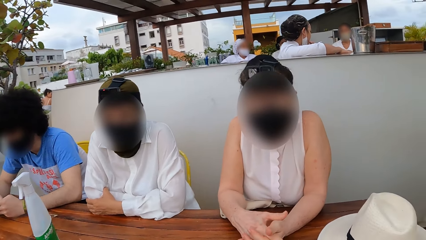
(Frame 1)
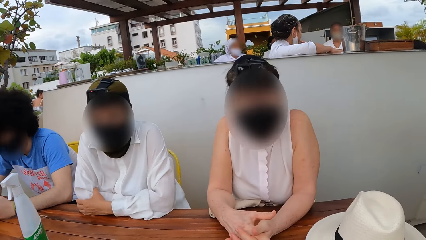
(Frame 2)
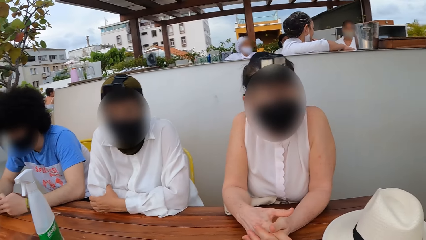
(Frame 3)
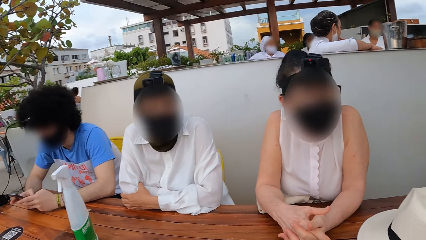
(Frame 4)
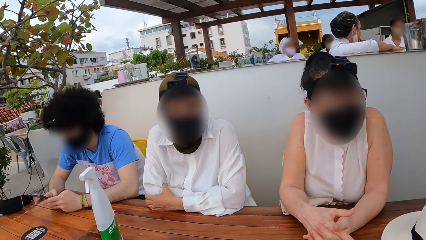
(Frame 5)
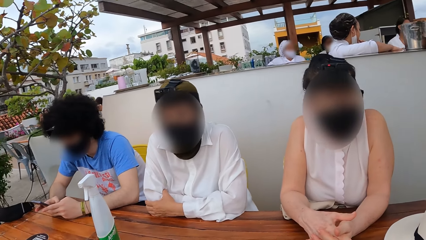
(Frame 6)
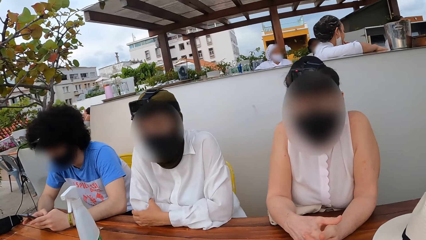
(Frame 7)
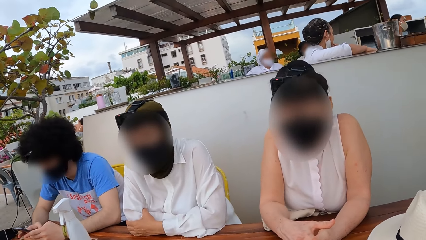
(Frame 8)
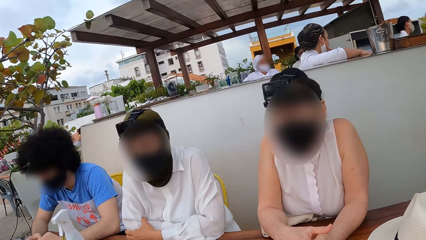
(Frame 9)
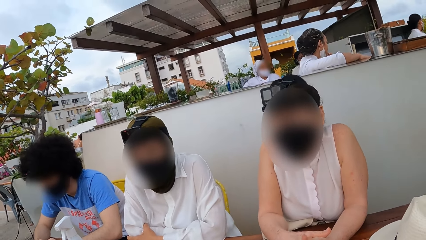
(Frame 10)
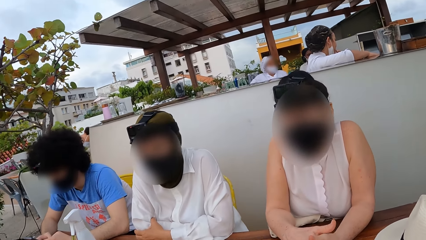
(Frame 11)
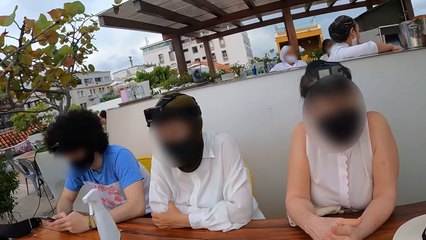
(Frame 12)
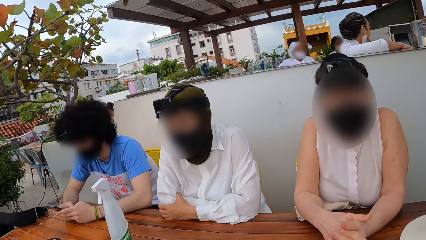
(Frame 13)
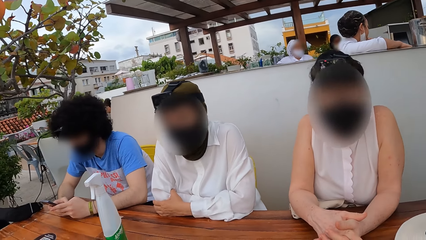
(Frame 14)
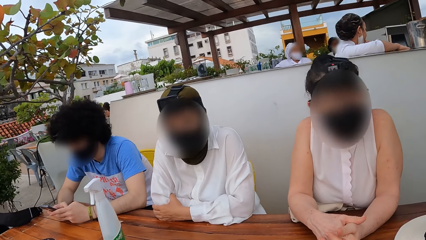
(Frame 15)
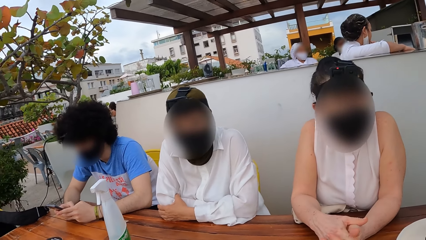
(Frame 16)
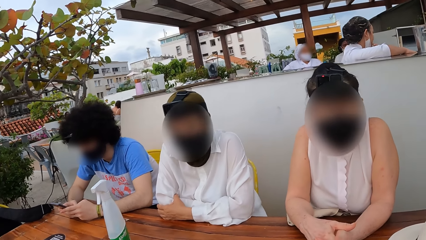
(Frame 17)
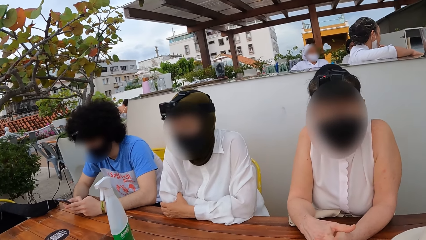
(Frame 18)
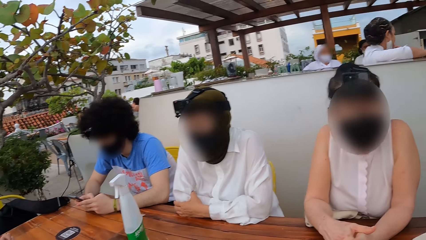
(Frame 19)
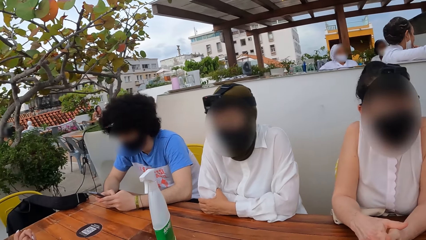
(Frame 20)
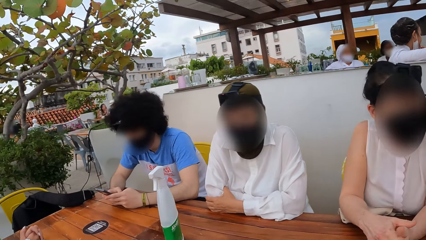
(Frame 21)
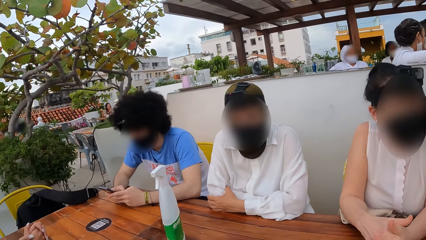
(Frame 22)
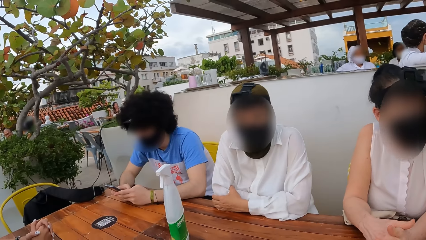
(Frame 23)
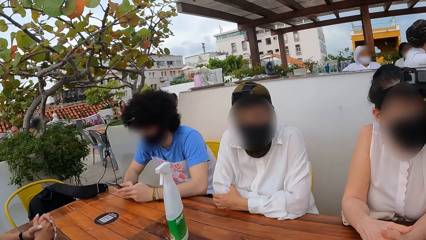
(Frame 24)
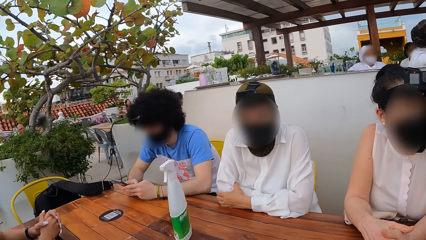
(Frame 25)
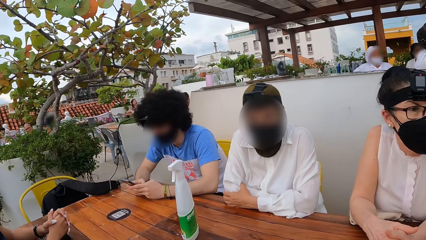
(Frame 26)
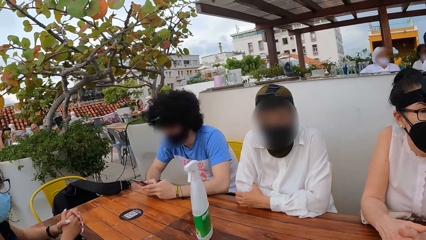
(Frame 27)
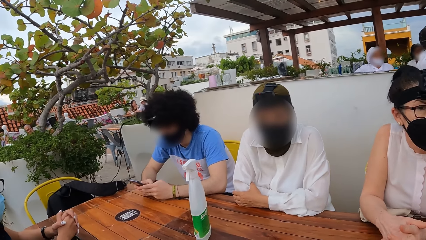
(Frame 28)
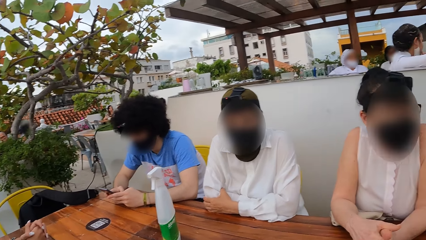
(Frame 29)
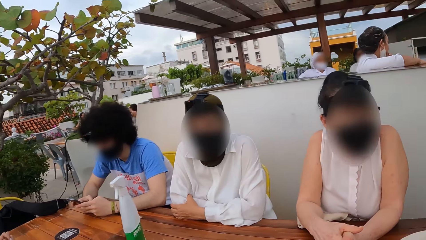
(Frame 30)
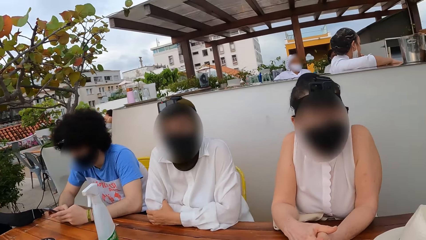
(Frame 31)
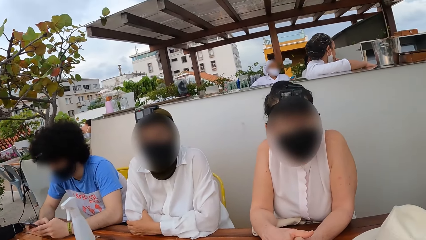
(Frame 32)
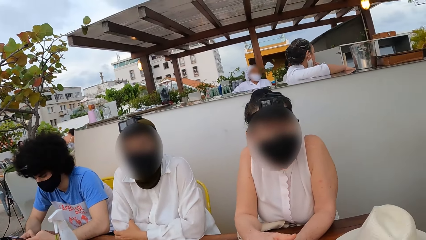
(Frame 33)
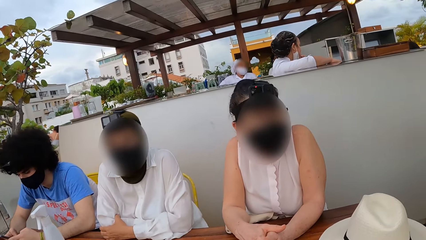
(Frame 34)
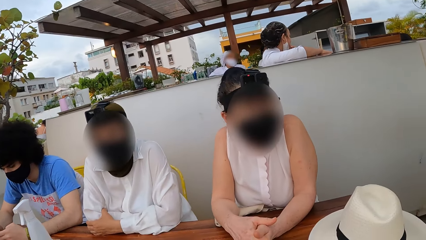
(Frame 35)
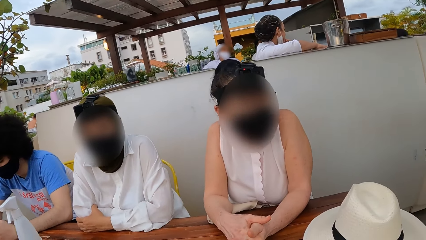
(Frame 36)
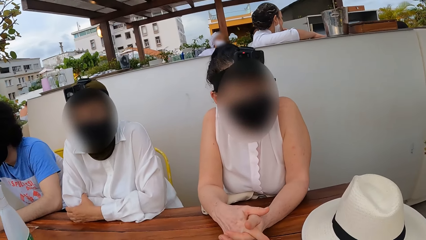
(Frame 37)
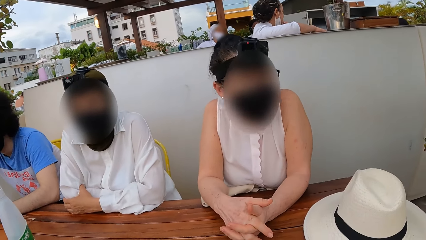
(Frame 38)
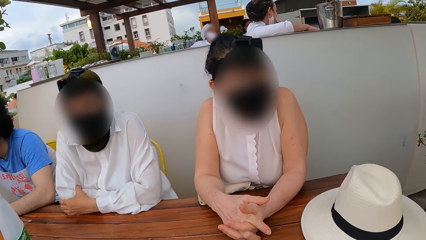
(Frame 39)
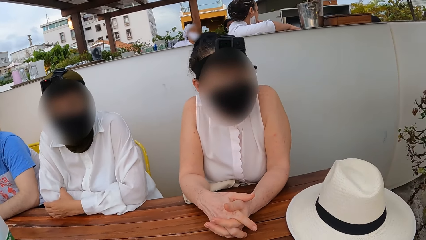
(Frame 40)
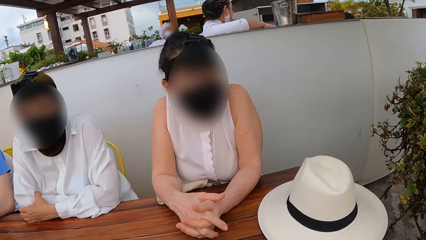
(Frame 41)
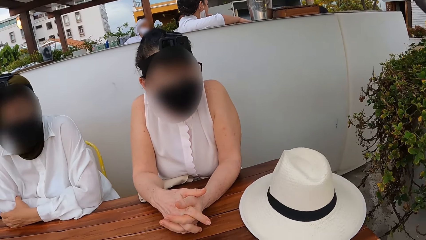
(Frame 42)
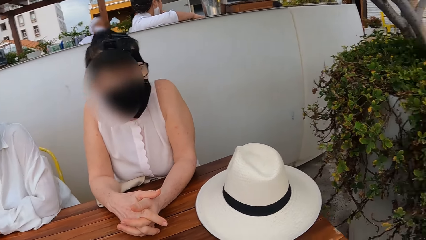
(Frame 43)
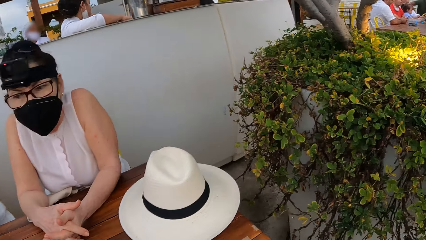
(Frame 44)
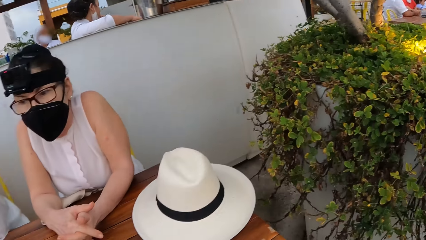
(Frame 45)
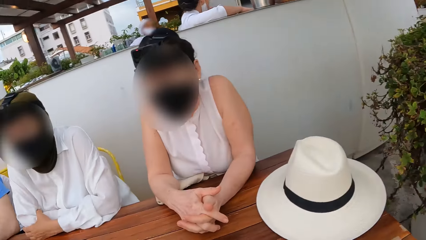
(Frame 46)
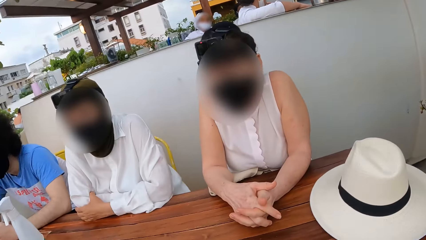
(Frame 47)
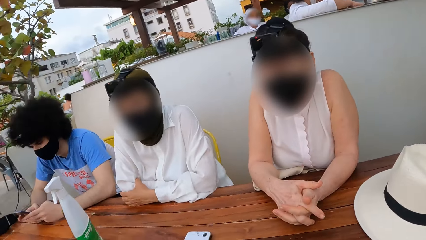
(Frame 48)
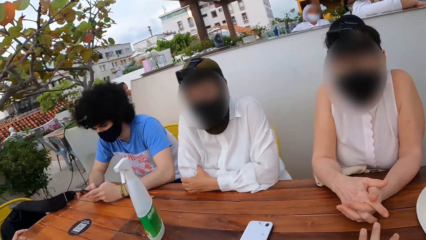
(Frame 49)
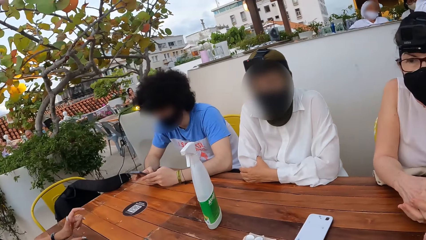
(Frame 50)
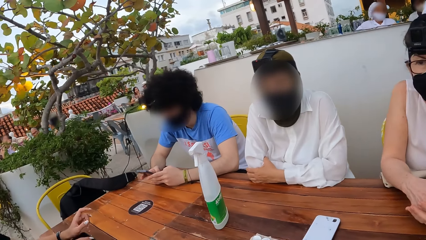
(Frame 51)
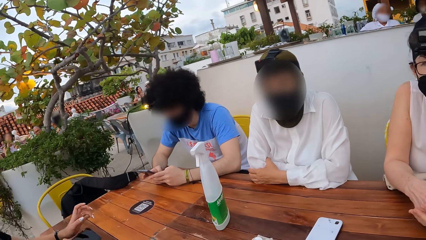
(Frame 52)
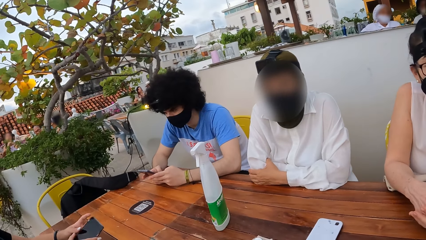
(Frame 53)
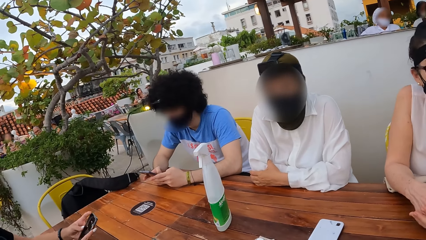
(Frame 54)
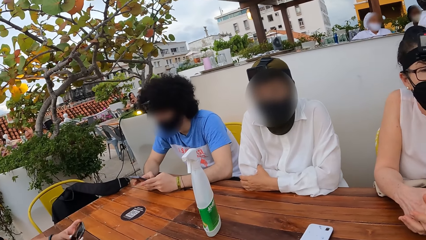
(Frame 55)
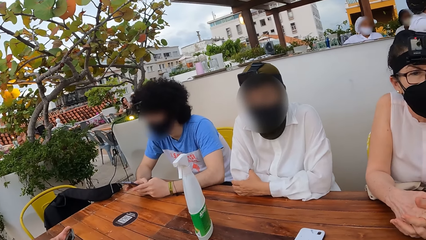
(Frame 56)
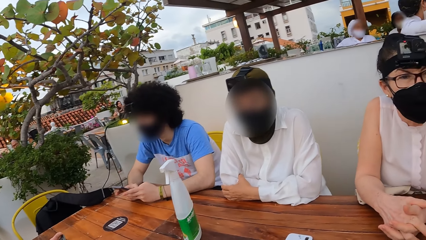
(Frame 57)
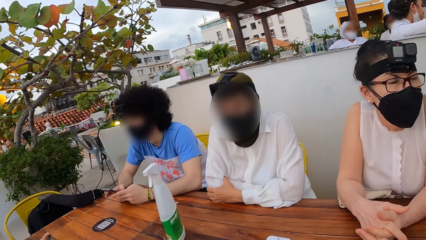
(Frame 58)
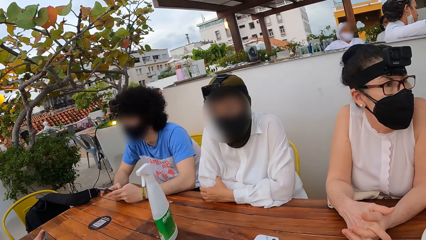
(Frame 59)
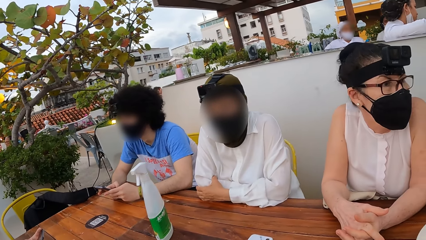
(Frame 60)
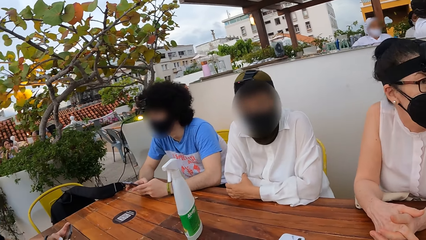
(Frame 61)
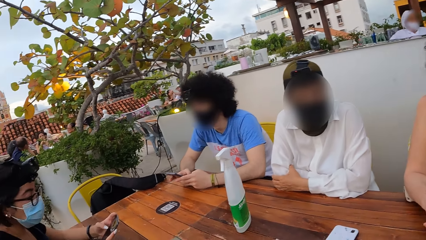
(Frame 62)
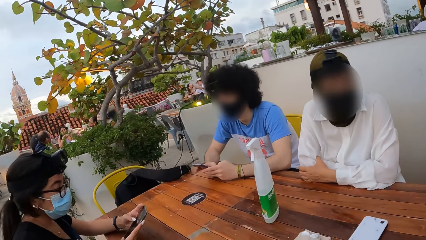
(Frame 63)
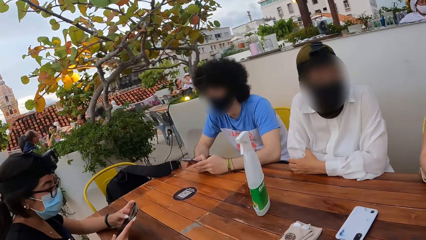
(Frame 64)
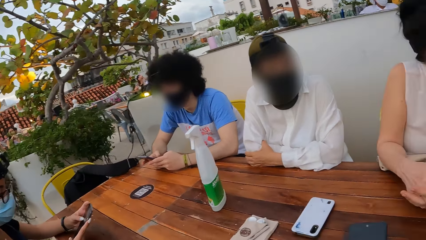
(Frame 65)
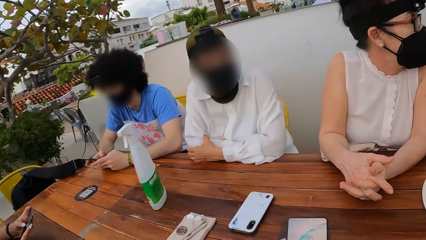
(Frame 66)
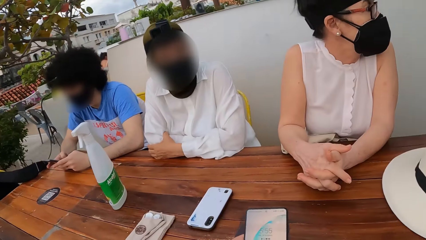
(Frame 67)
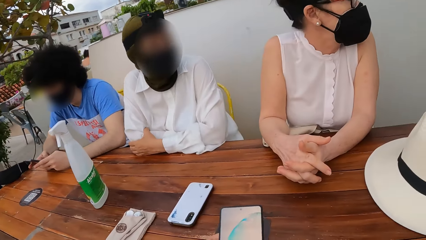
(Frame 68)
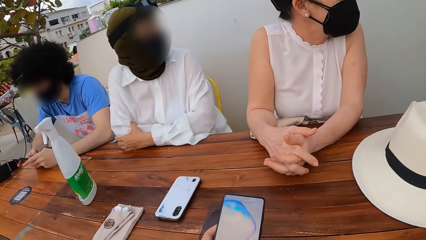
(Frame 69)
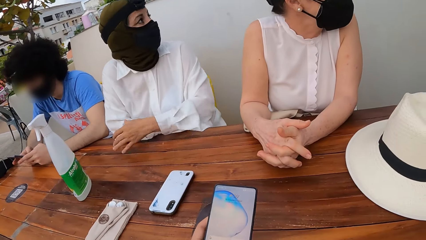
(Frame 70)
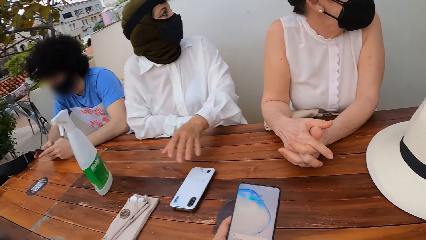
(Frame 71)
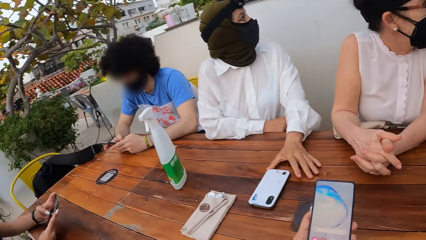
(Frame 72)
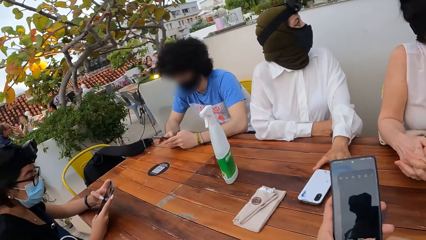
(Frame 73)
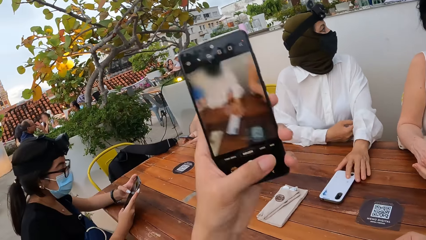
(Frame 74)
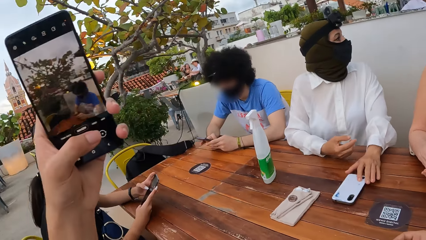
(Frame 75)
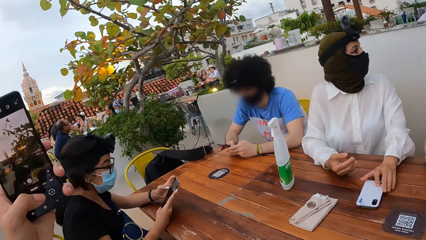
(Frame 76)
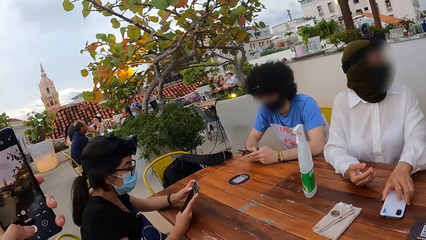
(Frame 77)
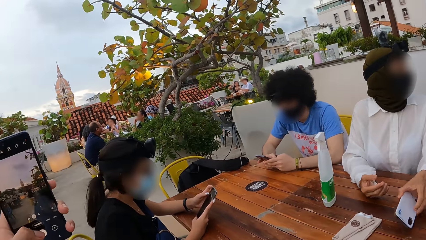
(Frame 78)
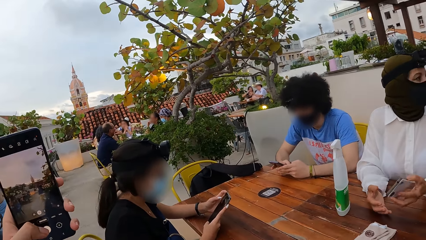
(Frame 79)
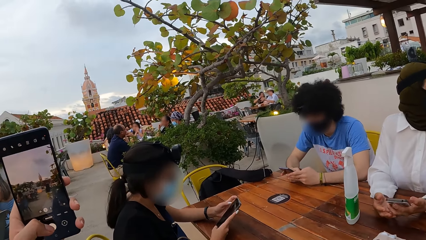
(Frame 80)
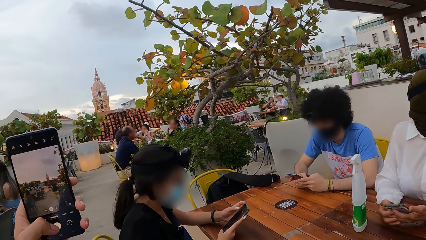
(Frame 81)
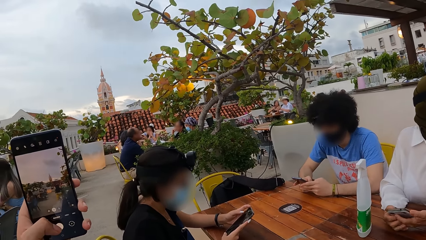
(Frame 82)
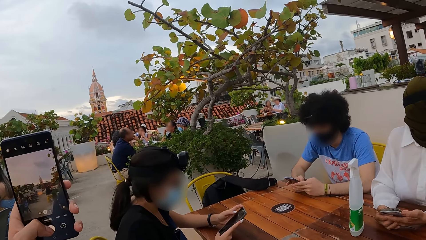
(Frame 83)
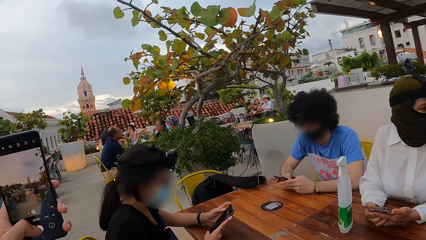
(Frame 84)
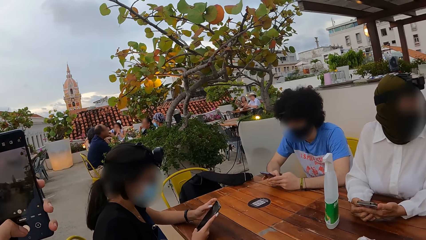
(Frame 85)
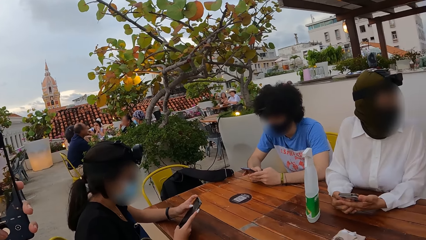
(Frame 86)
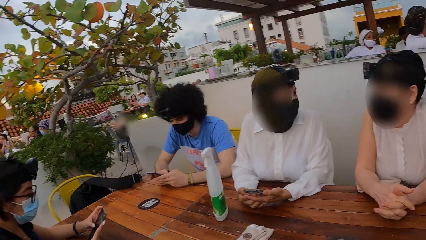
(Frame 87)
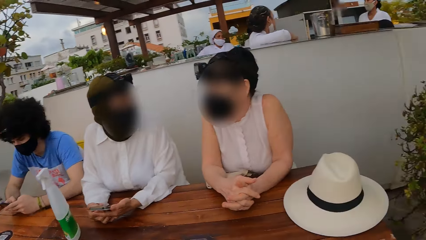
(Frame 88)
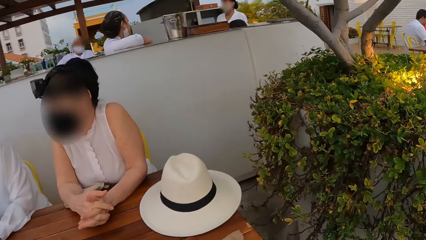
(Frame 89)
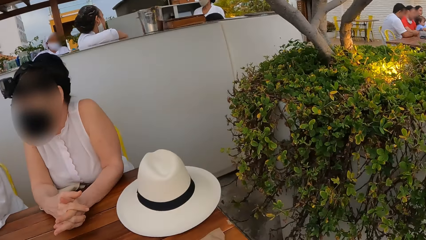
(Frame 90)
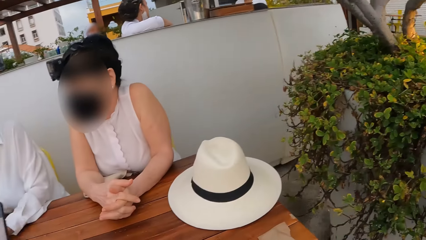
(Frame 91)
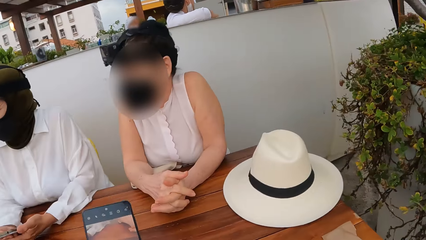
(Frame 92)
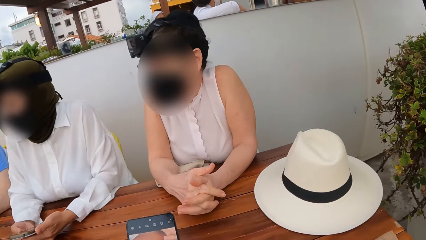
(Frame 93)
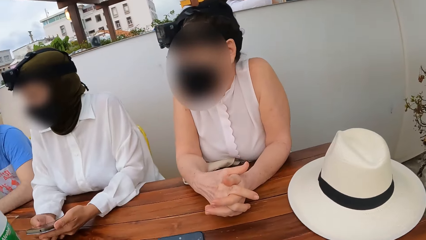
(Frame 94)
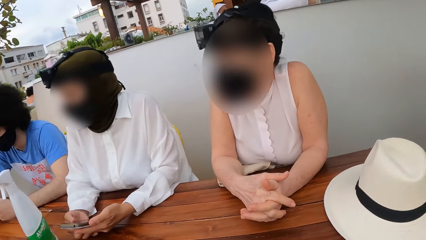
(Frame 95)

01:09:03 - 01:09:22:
A lady interacts with the camera wearer. A man operates a mobile phone. The camera wearer looks around a restaurant. The lady interacts with the camera wearer. The camera wearer looks around the restaurant. The man operates the mobile phone. Another lady operates a mobile phone. The camera wearer operates a mobile phone. A woman holds her phone. Another woman uses her phone. The camera wearer snaps a picture with the mobile phone. The other lady uses her phone. The camera wearer looks around the restaurant.
